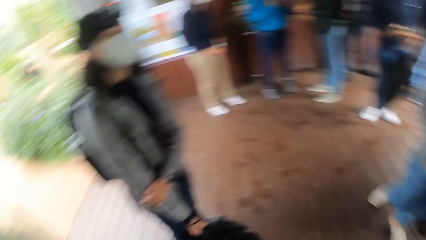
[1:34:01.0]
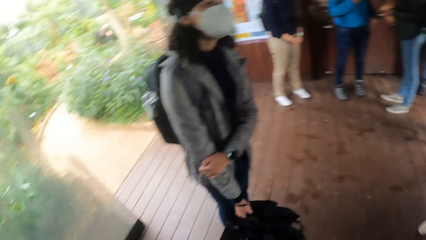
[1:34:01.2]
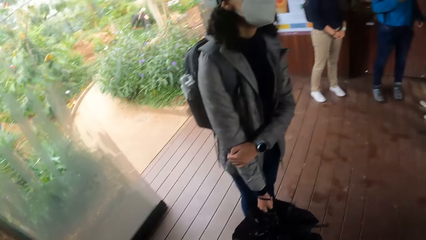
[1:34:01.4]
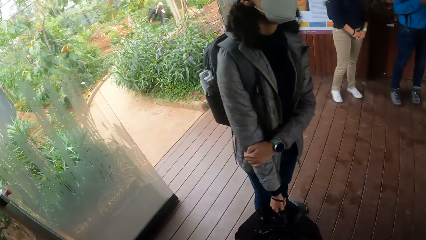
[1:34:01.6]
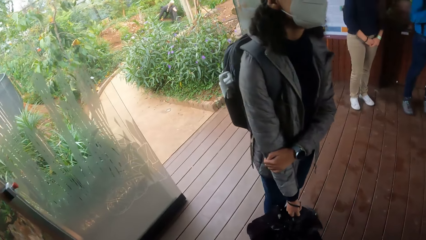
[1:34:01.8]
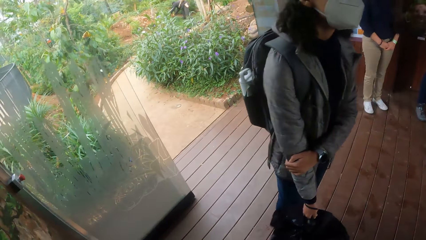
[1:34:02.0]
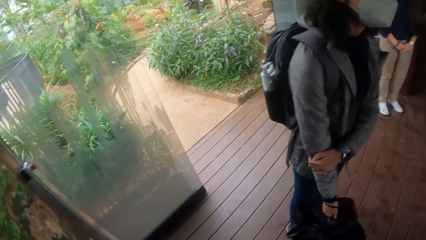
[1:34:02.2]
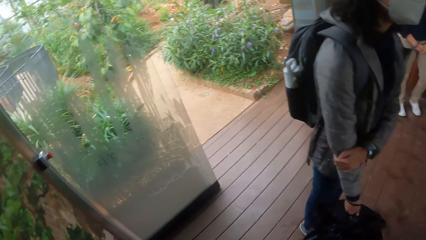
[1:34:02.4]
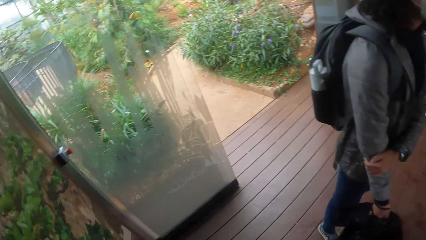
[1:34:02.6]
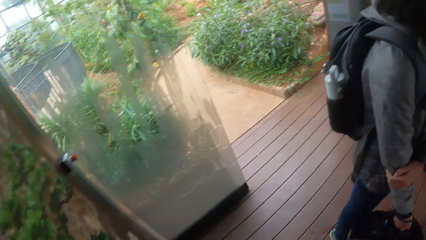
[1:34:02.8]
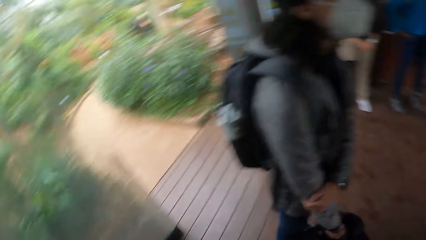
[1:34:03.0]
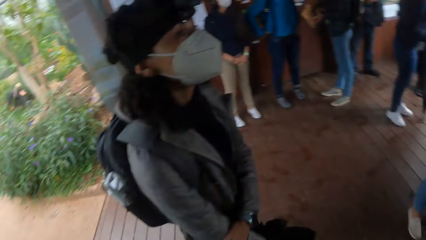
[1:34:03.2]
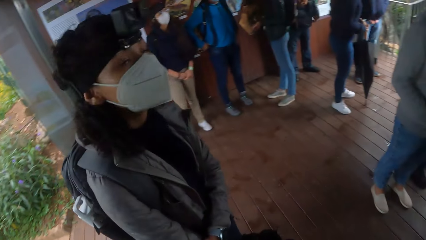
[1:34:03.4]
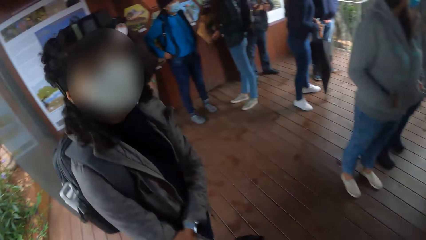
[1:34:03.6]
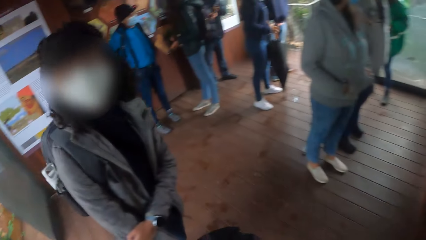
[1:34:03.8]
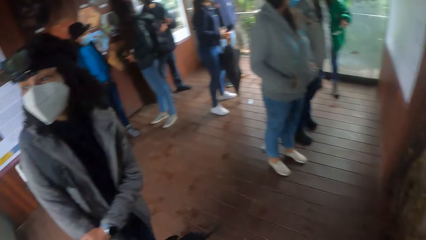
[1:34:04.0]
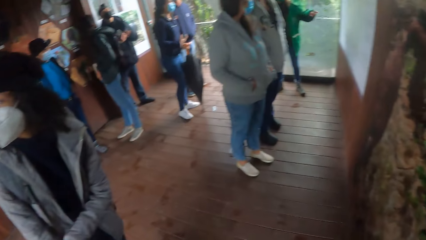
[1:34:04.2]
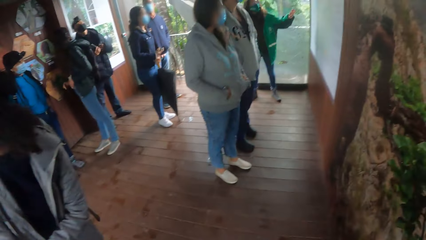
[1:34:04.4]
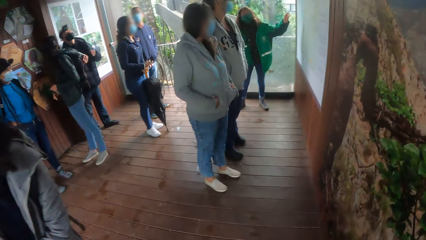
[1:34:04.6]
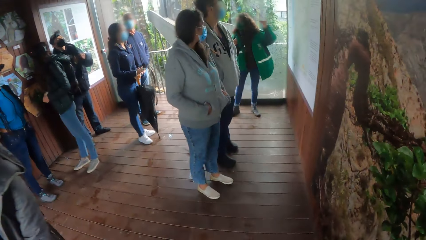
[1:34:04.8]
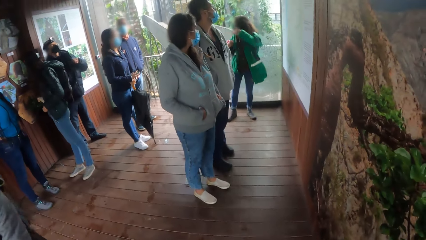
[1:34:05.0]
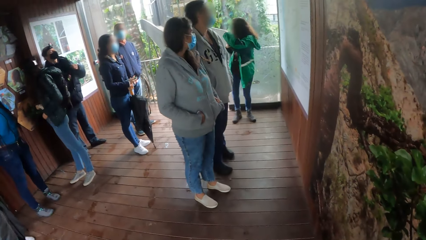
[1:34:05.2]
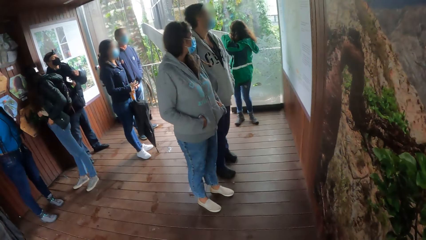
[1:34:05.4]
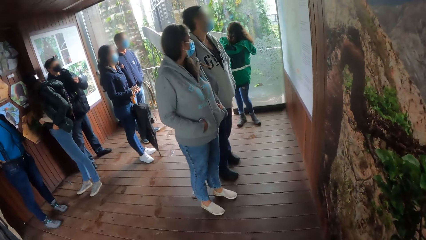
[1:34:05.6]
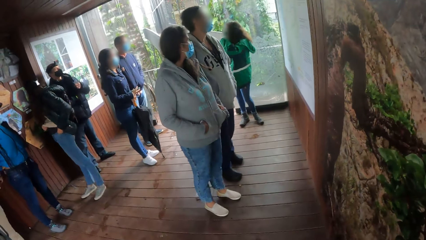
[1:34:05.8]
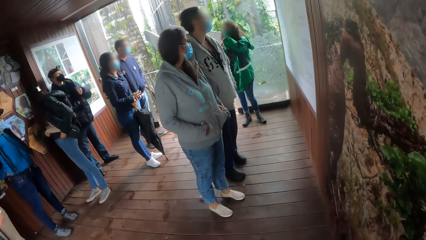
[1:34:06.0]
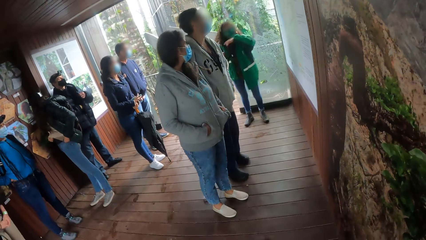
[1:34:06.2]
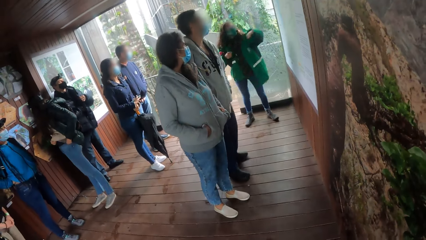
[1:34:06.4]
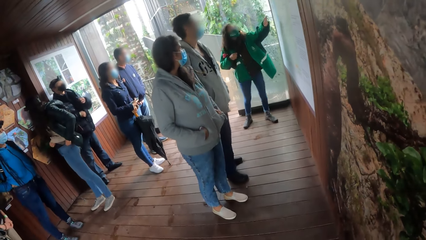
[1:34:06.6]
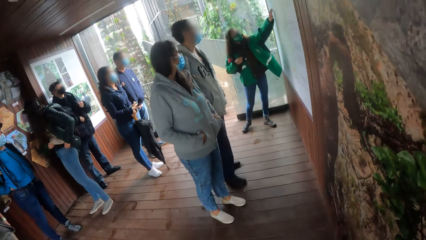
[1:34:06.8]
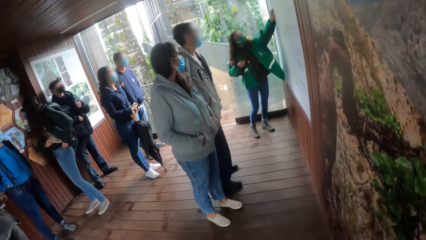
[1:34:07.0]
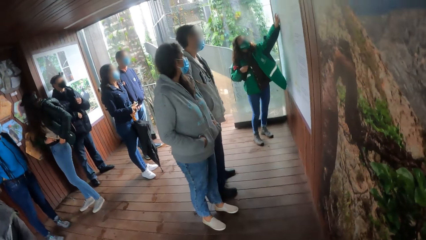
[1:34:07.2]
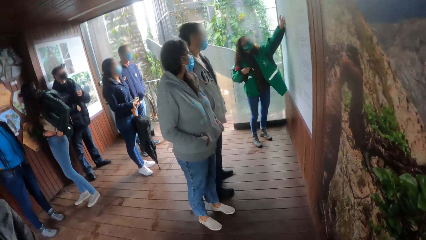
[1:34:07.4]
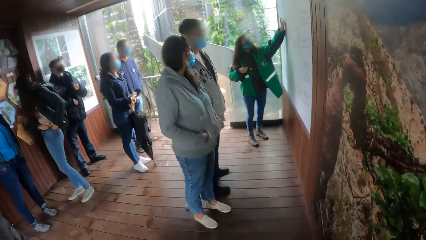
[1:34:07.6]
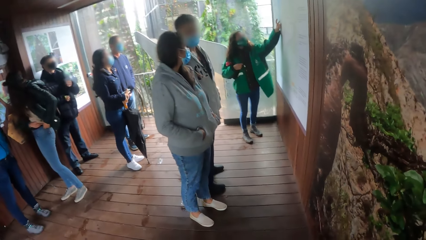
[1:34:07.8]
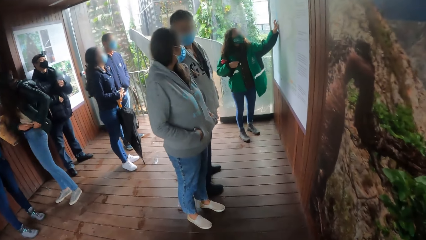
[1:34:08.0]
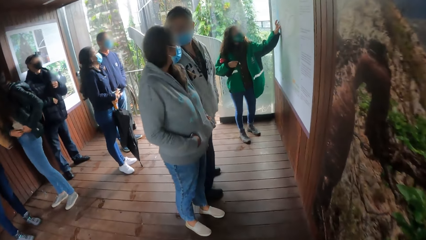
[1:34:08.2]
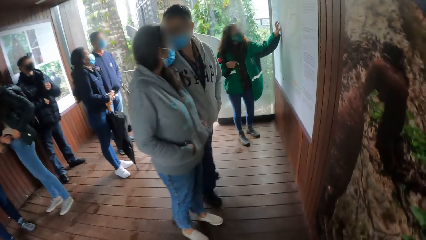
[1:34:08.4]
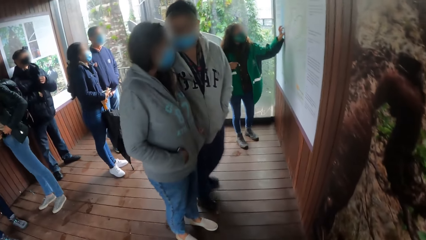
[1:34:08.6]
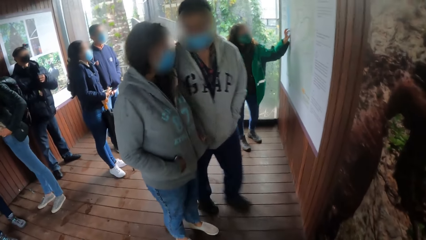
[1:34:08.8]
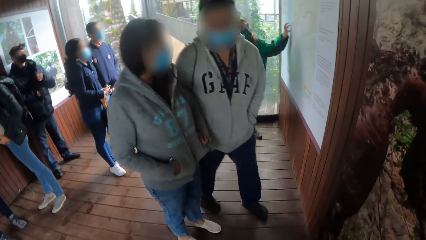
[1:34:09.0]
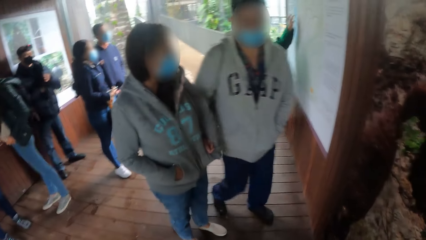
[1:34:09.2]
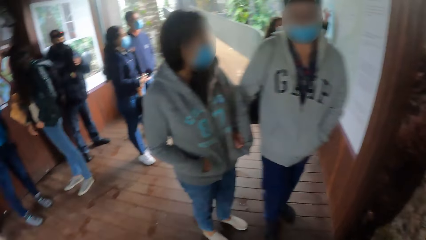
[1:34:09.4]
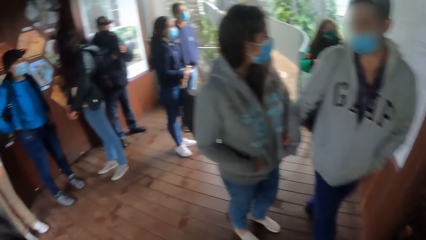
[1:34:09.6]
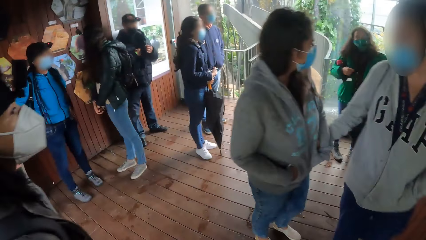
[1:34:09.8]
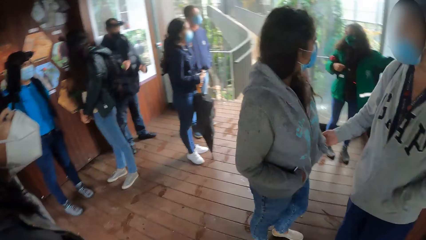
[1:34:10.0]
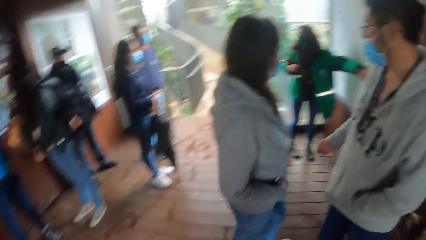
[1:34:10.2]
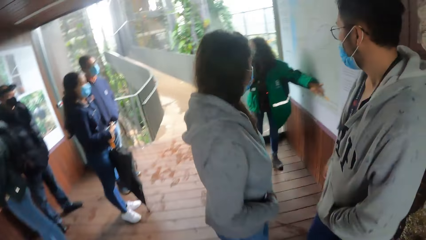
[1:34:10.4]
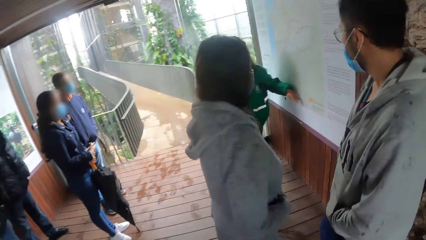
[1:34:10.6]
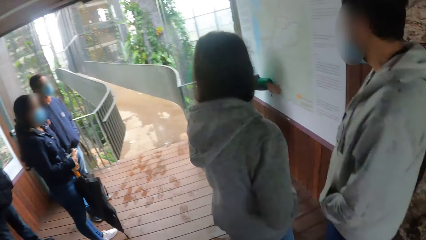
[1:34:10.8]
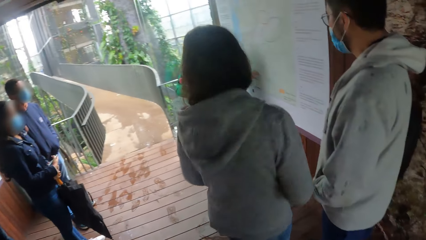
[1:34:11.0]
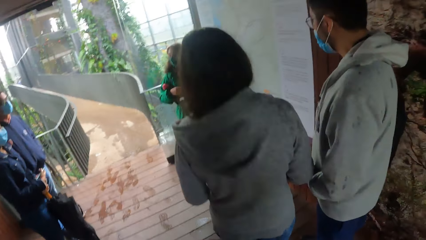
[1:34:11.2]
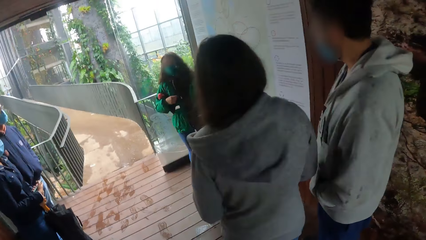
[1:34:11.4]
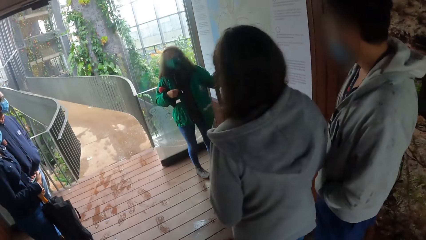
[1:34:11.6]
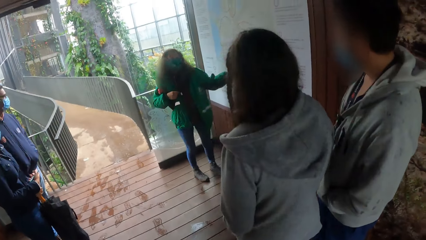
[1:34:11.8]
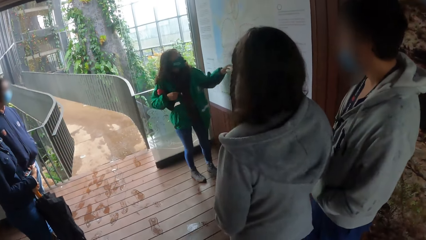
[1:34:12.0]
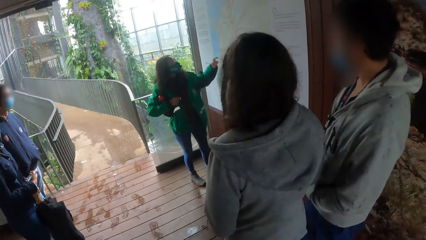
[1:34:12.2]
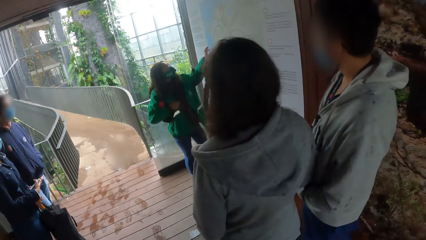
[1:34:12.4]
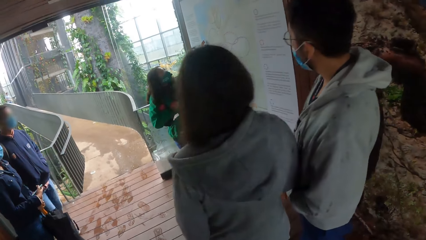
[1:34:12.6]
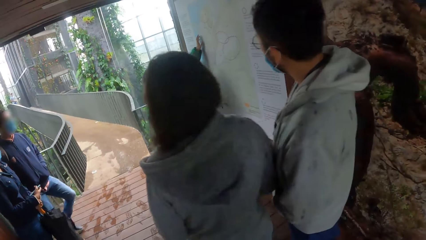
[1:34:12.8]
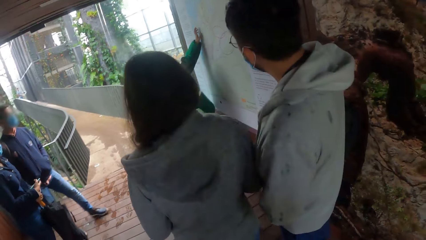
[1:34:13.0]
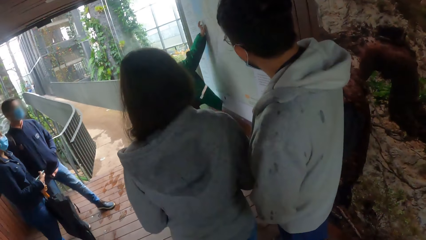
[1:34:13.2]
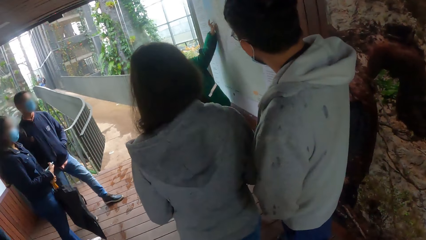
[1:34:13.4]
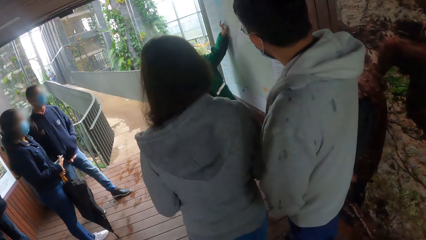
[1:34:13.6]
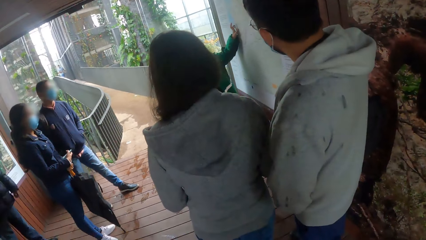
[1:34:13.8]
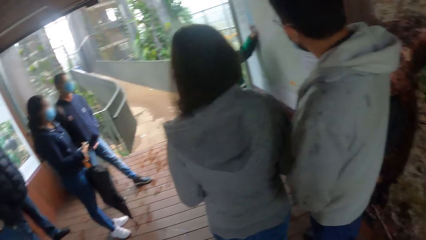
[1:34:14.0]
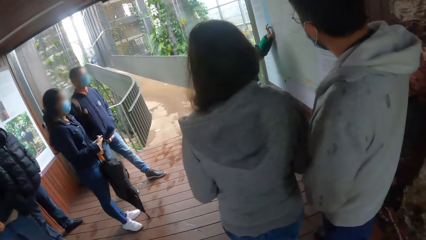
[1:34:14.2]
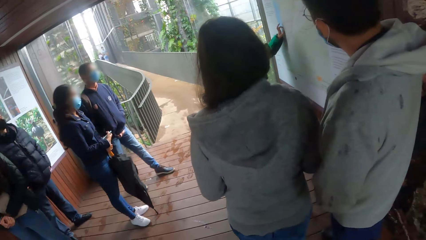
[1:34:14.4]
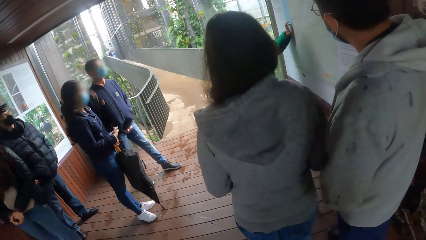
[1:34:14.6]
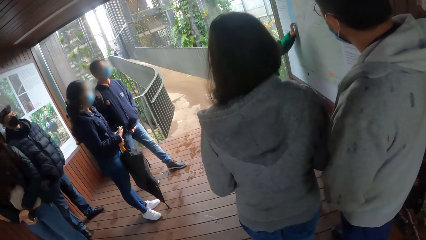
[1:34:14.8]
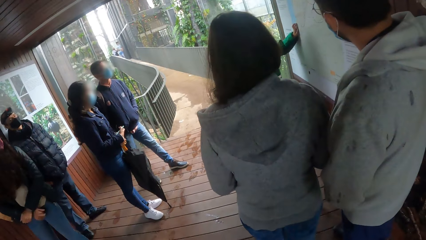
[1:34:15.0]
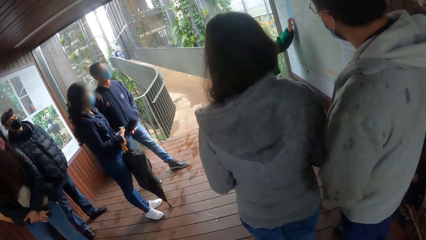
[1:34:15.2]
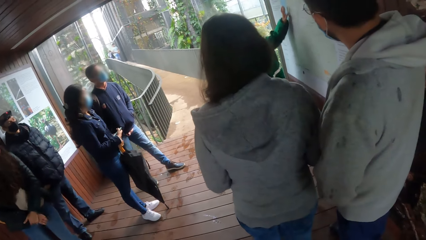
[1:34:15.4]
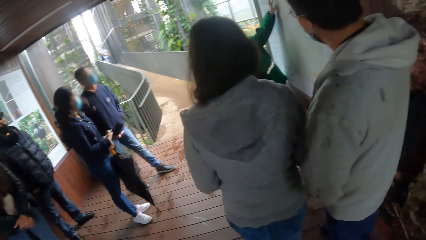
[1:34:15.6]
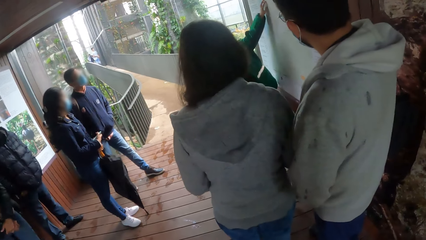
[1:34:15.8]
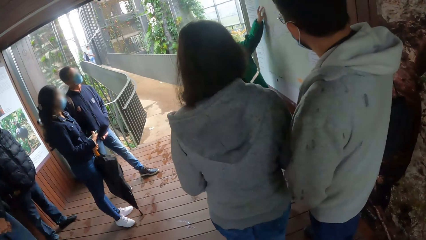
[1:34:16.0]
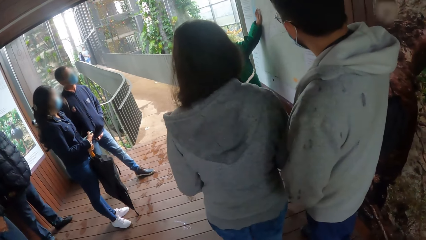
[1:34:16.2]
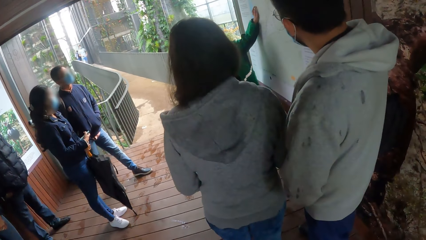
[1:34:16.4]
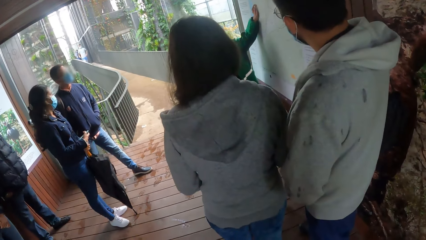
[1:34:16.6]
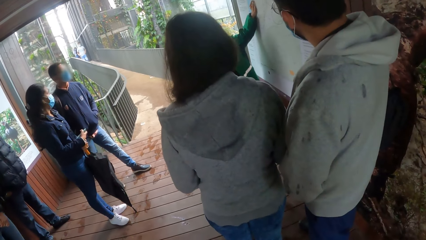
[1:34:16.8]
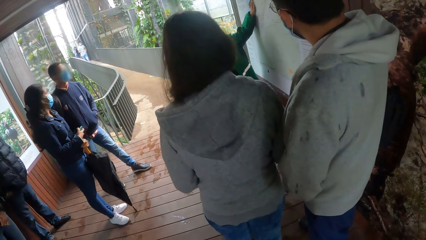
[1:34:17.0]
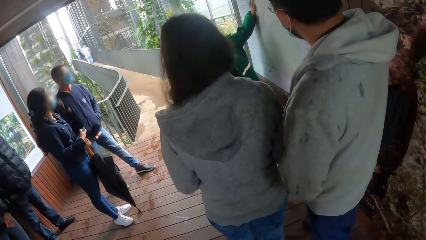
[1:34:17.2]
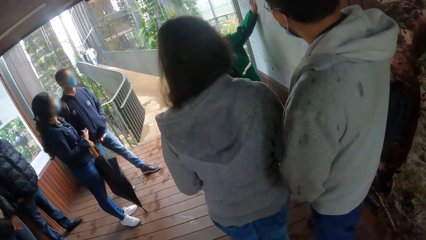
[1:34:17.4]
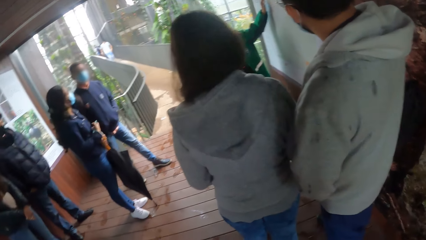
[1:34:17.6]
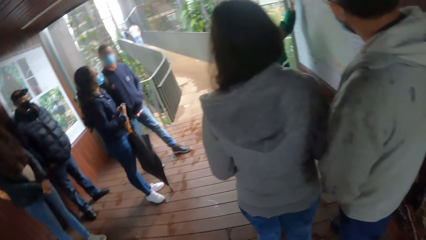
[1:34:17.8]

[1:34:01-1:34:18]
The tour guide addresses the camera wearer and the group of people. A man puts a phone into the pocket of his jacket with both hands. The woman puts the phone into a pocket of her trousers with both hands. The tour guide touches an information board with her left hand. The camera wearer is looking at the board.
